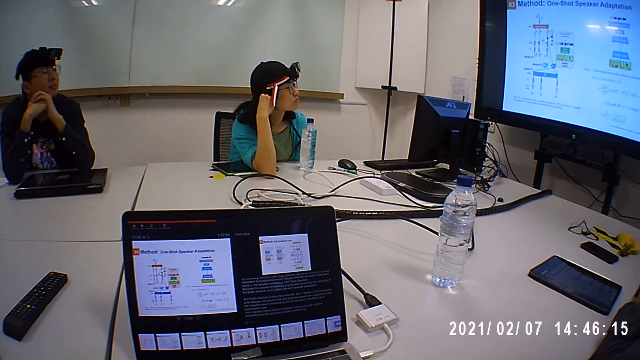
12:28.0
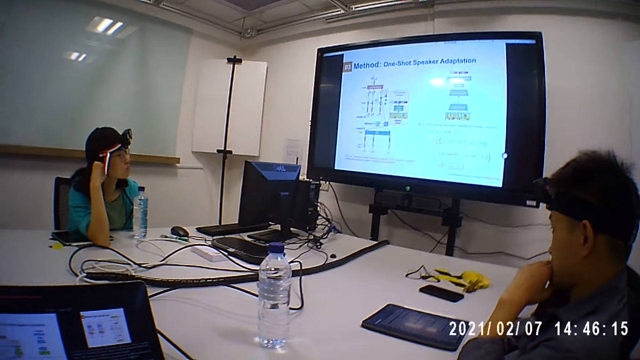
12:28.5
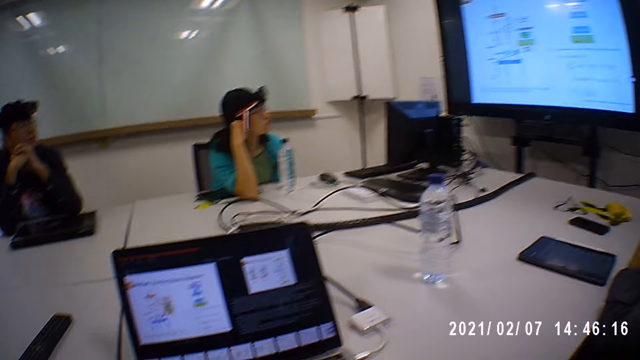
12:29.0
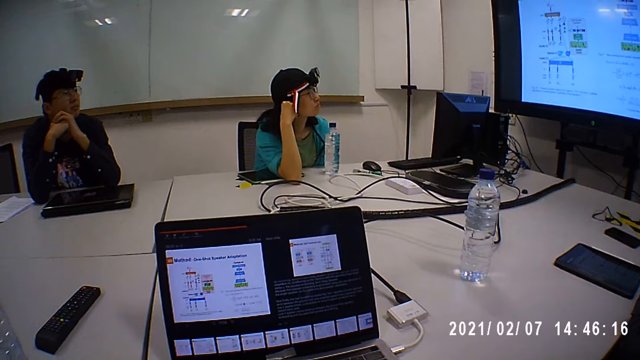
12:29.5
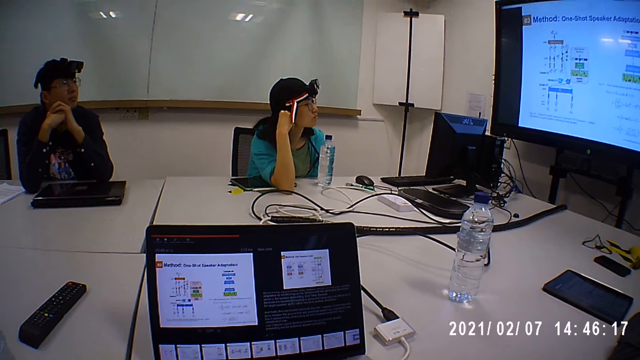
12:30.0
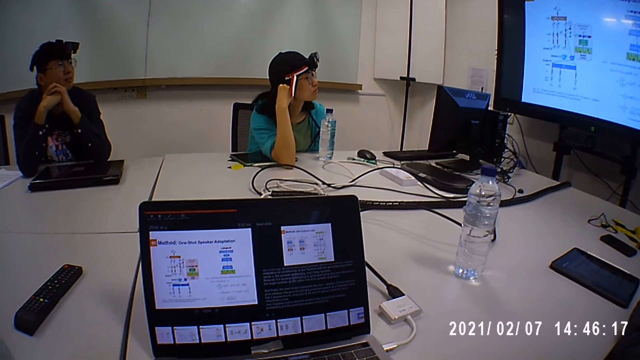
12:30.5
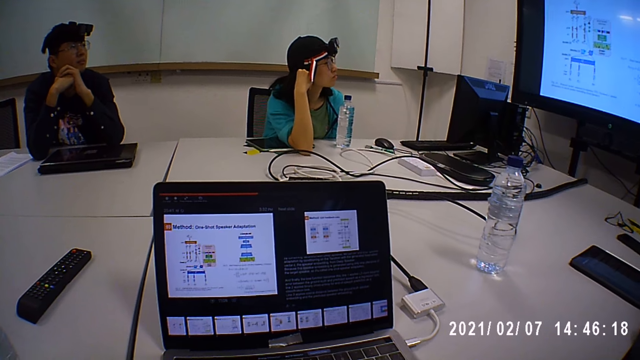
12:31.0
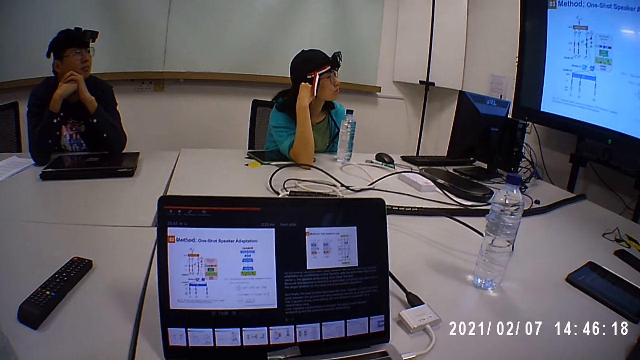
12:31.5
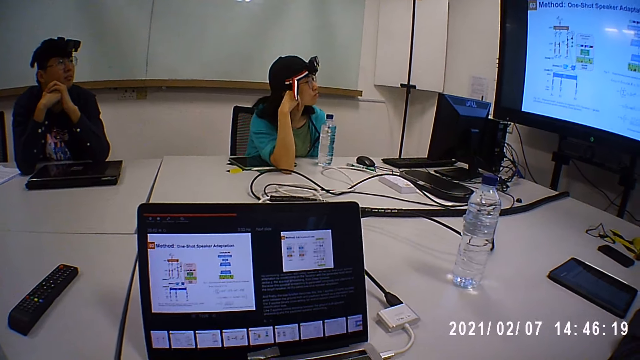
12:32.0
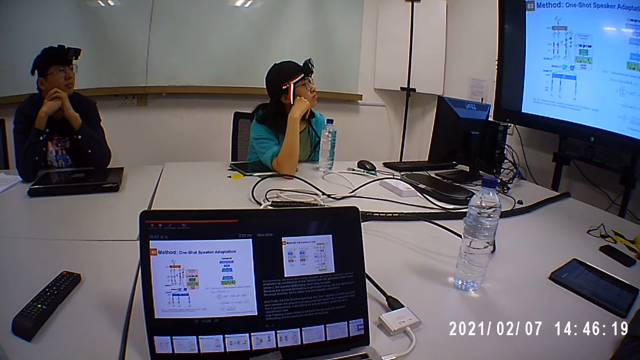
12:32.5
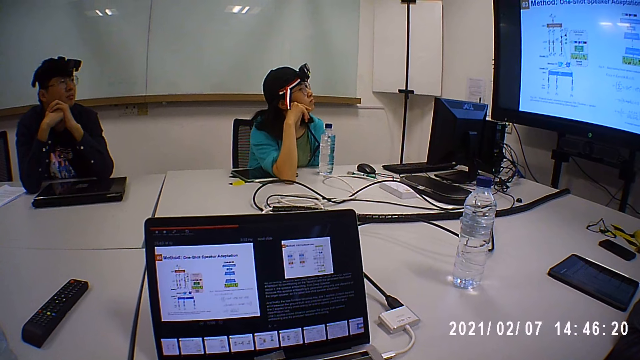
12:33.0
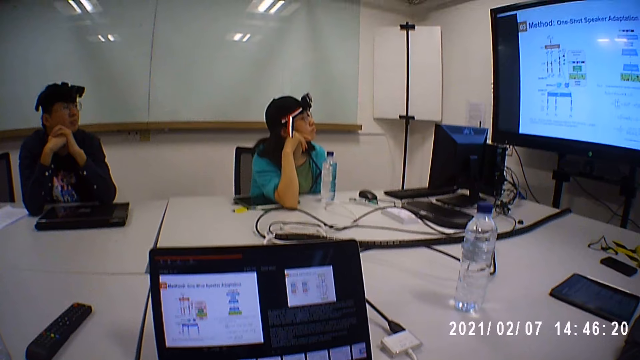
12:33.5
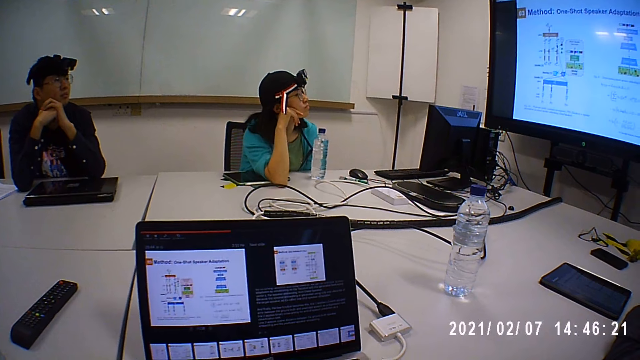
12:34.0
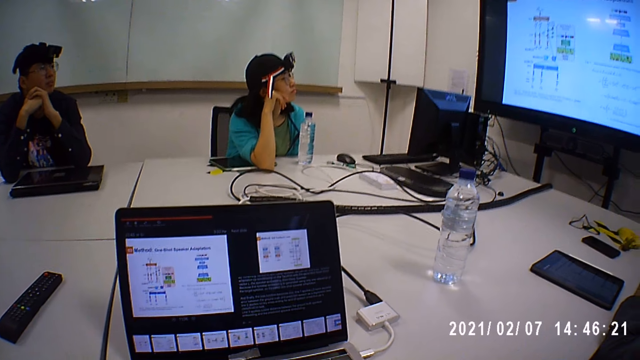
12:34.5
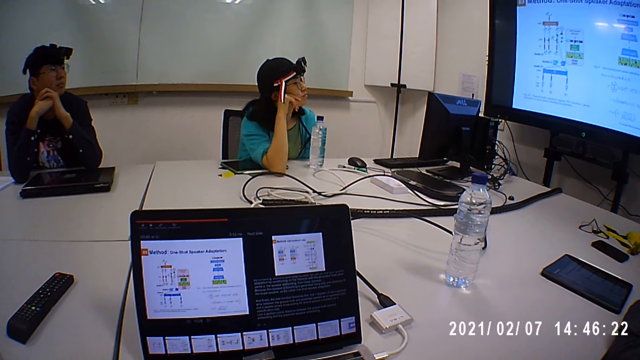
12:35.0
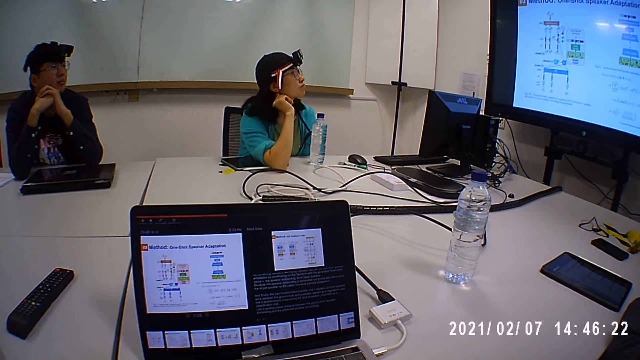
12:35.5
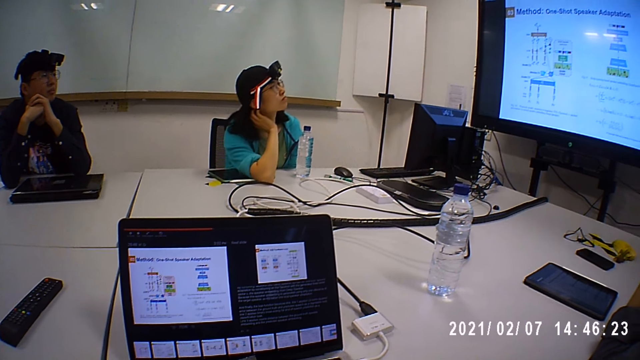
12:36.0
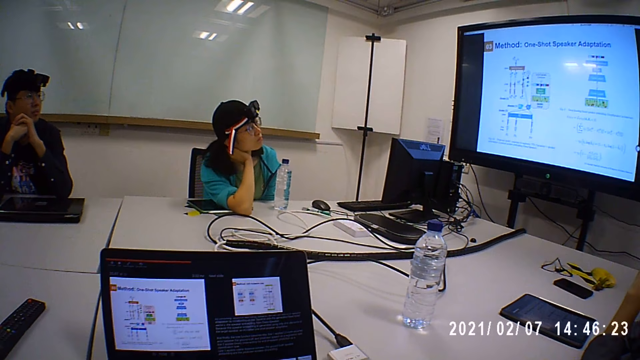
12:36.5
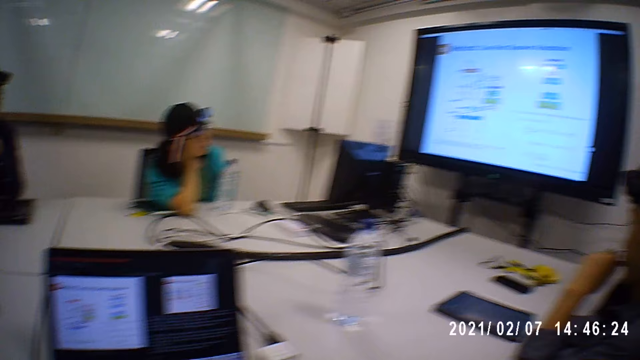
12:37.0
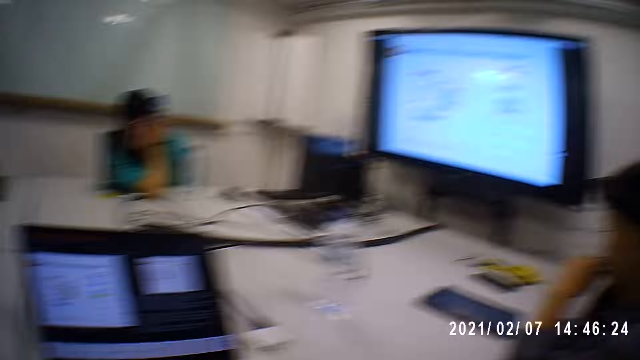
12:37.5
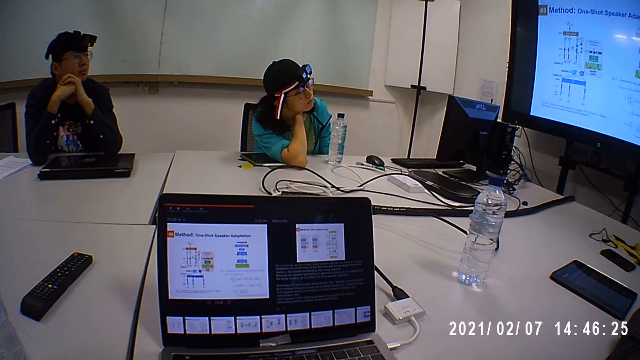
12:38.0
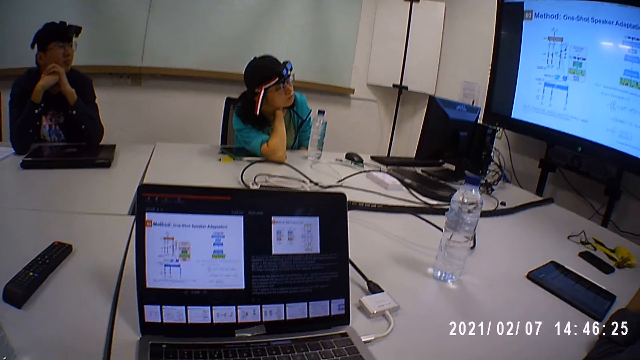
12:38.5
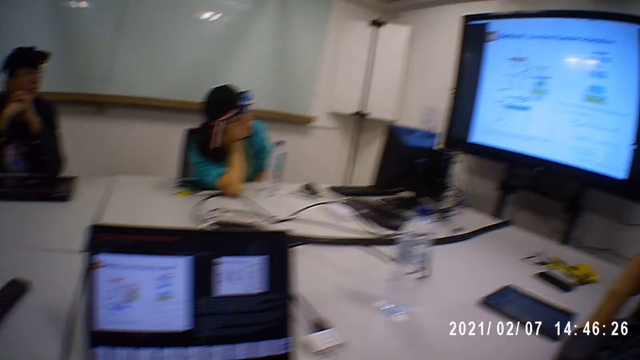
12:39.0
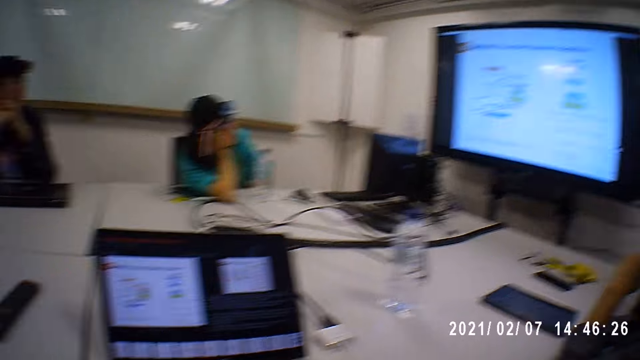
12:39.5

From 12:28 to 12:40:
A man holds the chin with his left hand. A woman looks on the screen.

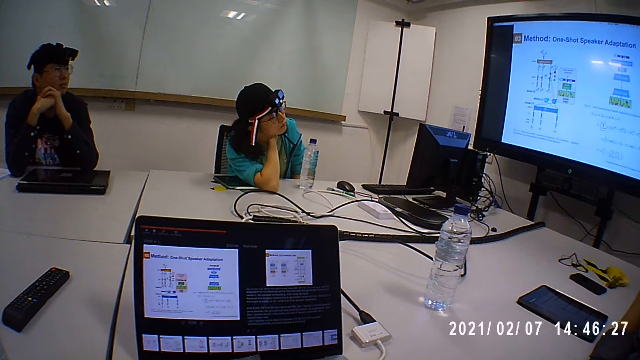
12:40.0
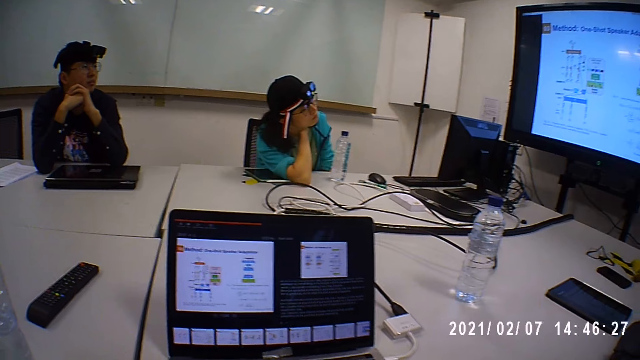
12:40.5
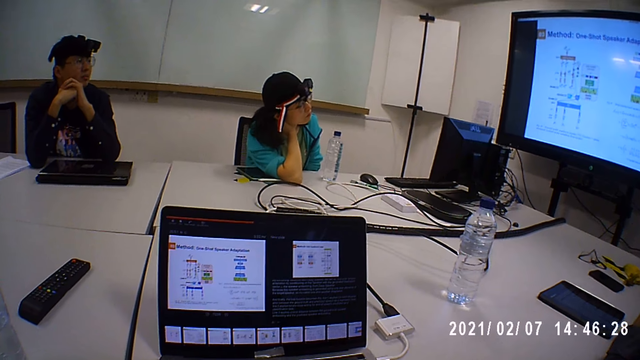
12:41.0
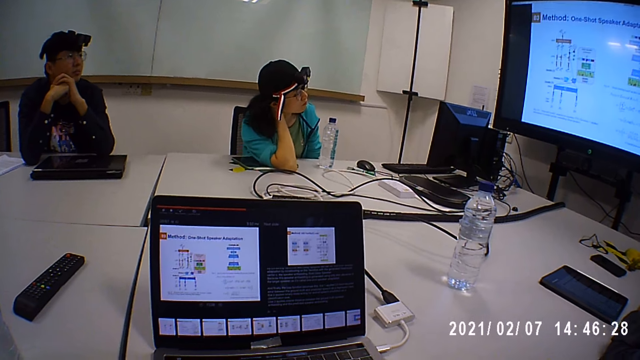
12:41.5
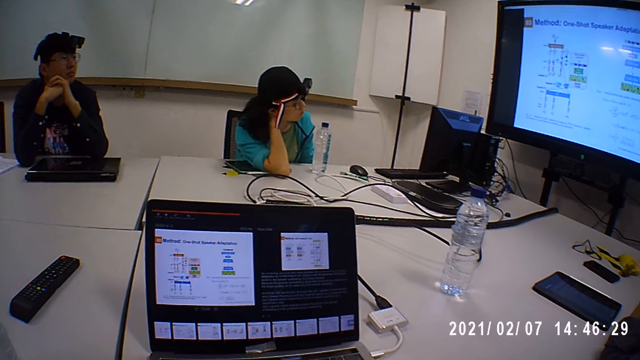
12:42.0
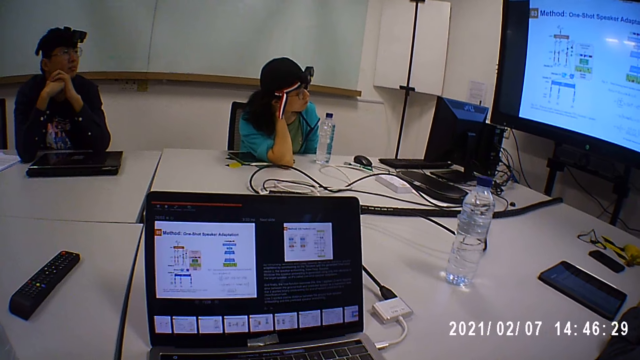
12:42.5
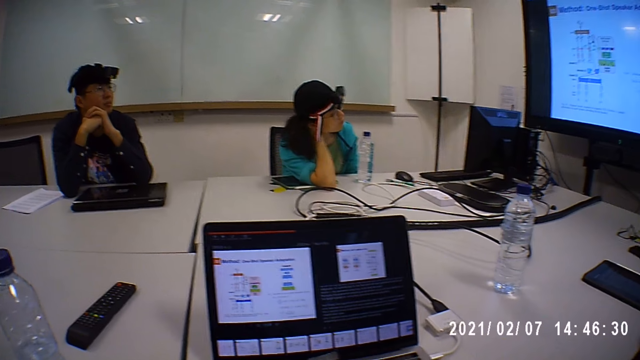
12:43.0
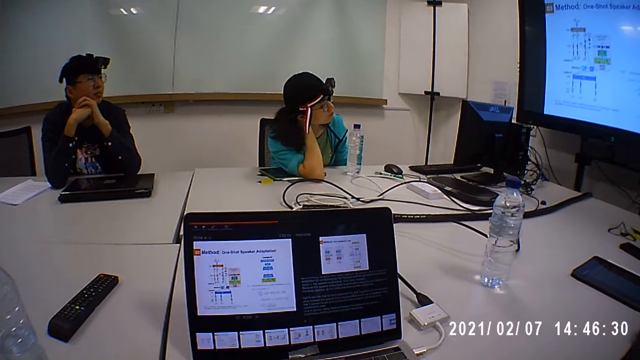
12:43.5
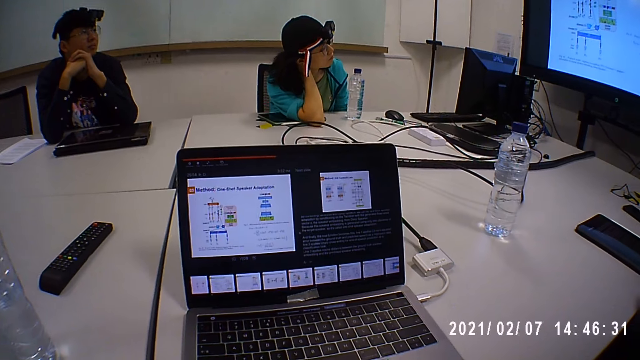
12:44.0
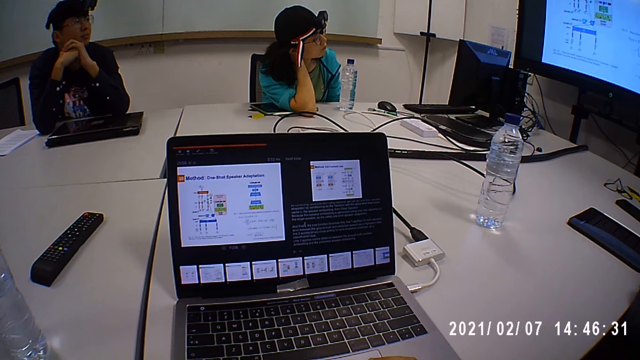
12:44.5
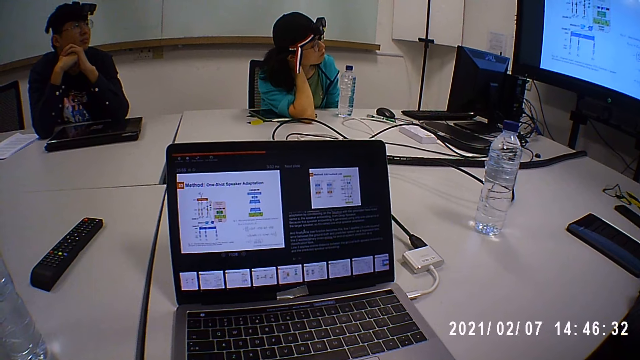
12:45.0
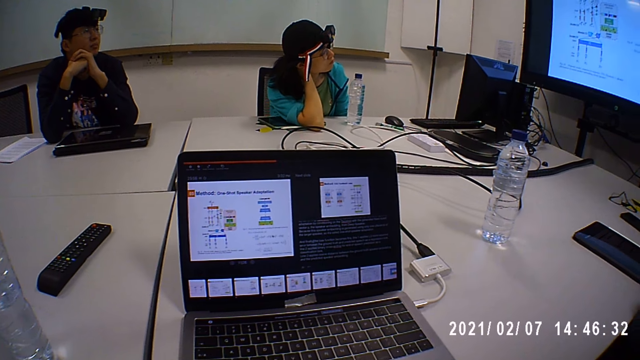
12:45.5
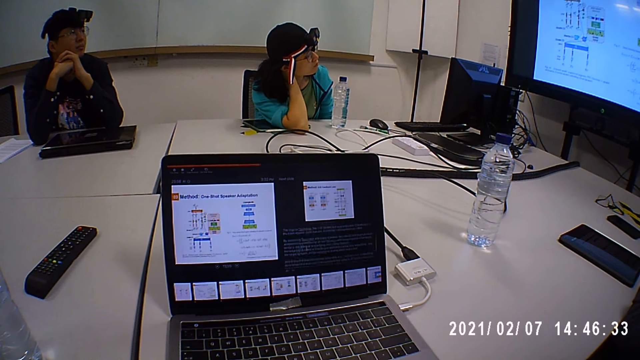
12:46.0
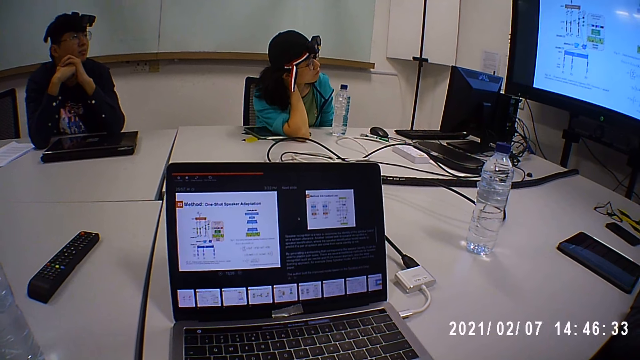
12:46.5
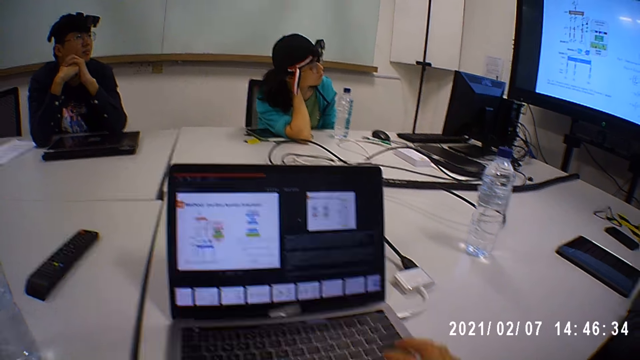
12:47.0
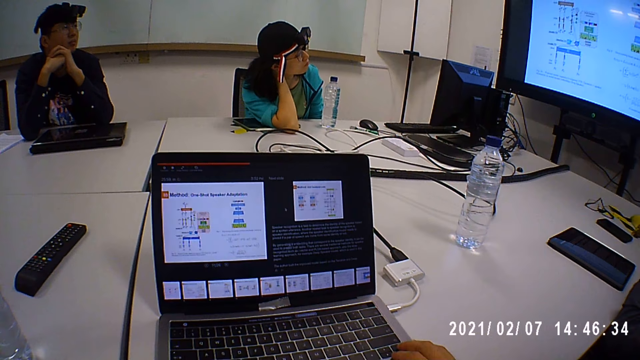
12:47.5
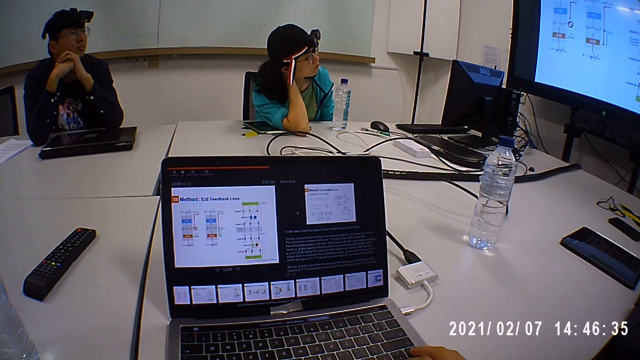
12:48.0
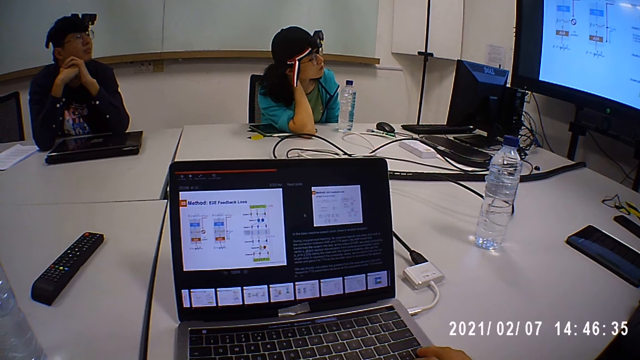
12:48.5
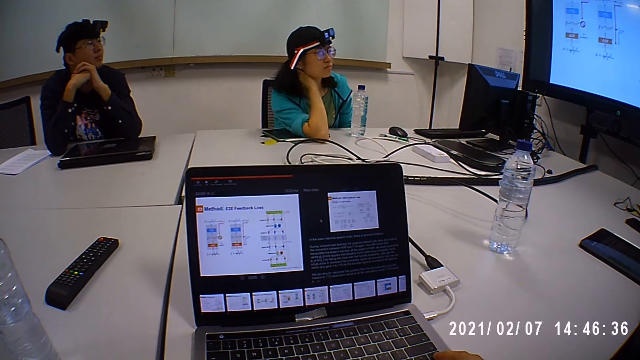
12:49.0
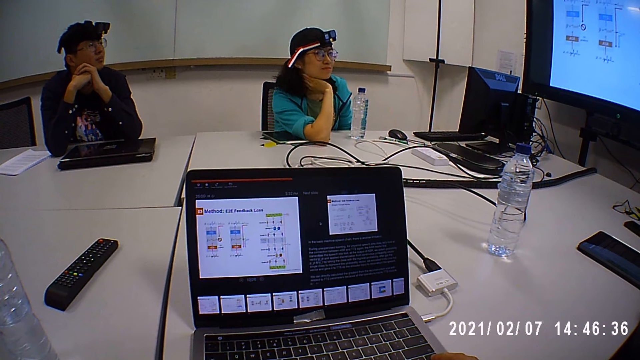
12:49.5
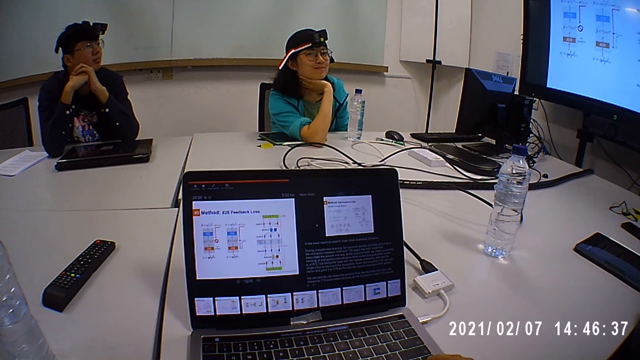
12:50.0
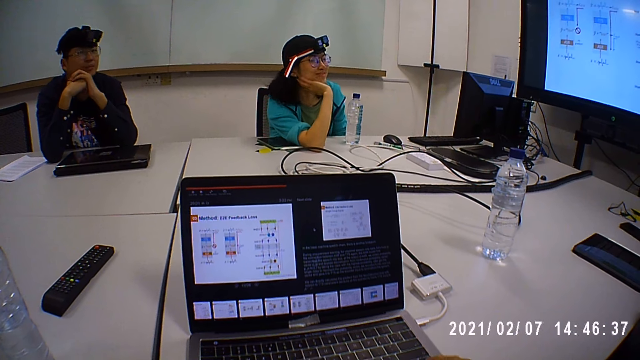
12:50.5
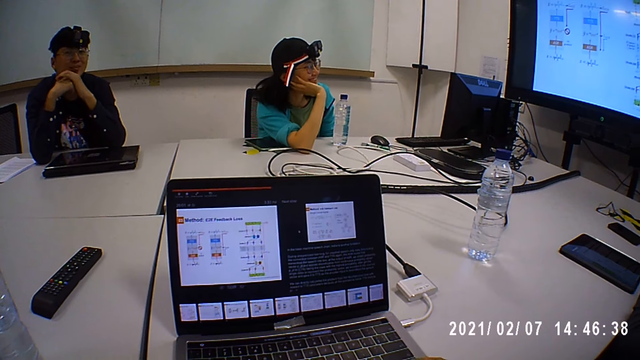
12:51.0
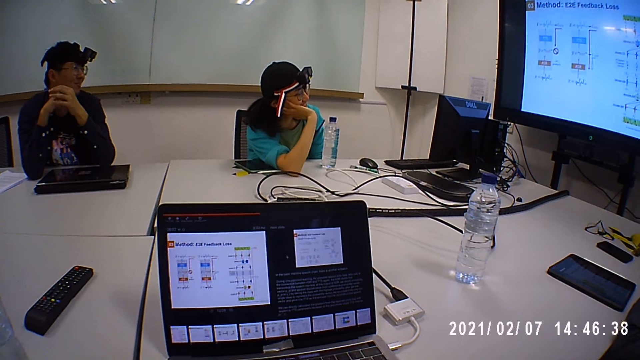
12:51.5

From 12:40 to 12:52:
The camera wearer operates a laptop on the table with his right hand. A woman turns a little.
